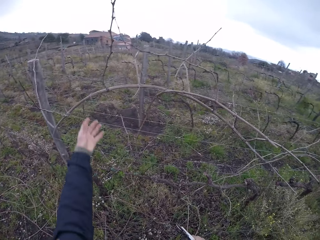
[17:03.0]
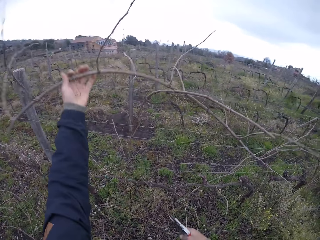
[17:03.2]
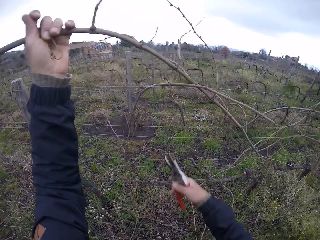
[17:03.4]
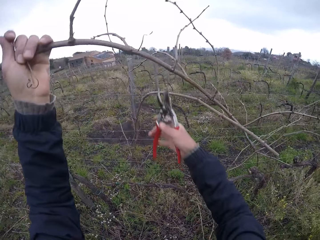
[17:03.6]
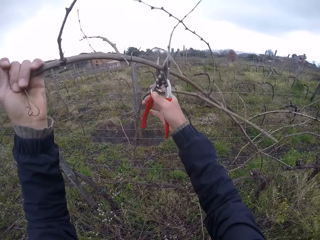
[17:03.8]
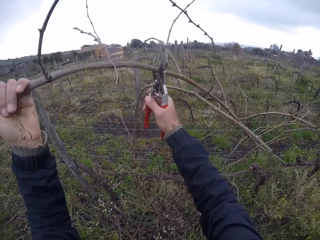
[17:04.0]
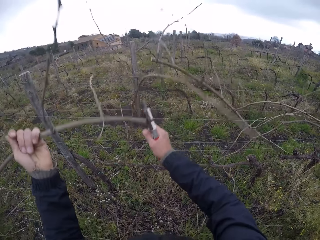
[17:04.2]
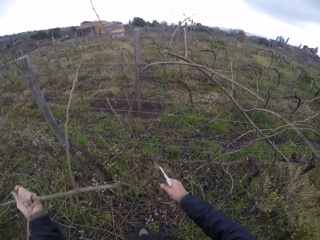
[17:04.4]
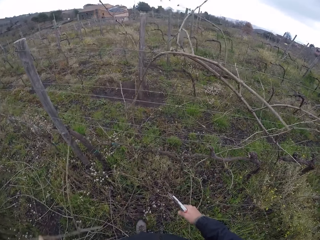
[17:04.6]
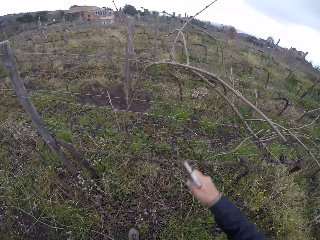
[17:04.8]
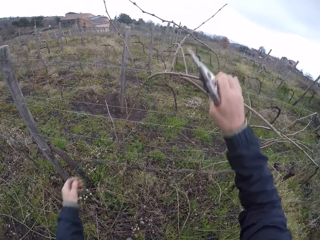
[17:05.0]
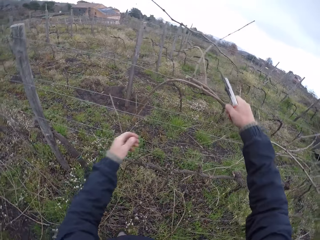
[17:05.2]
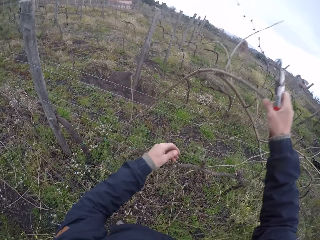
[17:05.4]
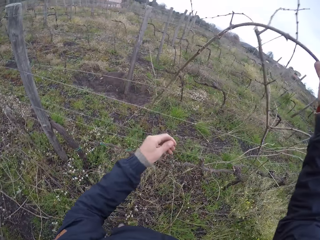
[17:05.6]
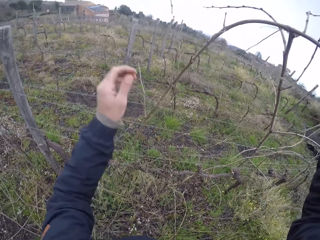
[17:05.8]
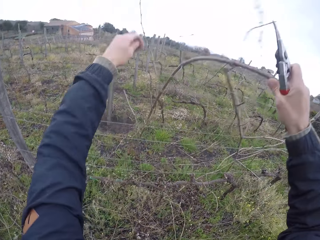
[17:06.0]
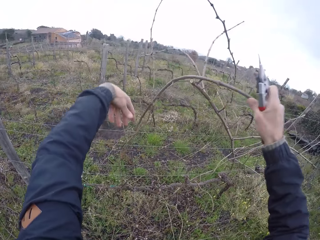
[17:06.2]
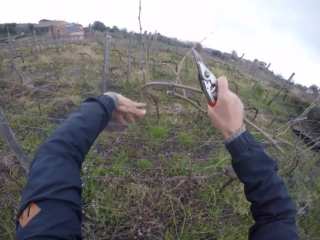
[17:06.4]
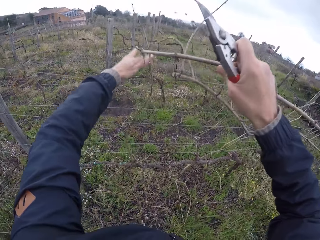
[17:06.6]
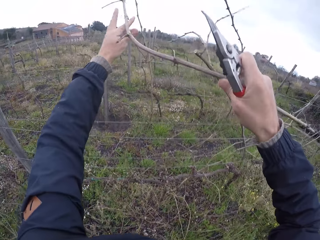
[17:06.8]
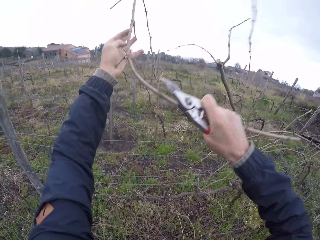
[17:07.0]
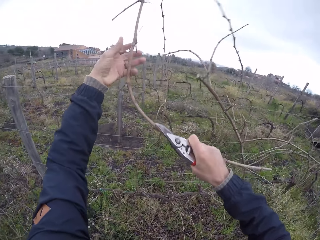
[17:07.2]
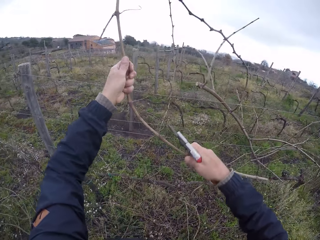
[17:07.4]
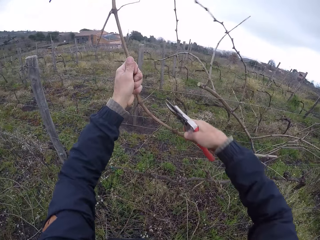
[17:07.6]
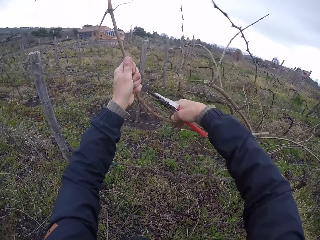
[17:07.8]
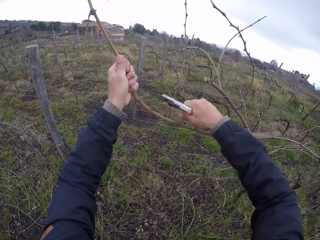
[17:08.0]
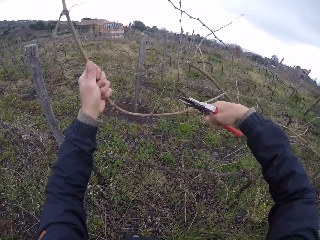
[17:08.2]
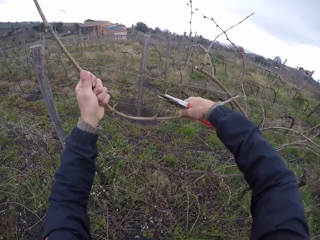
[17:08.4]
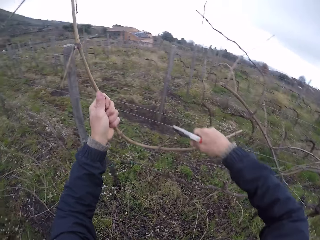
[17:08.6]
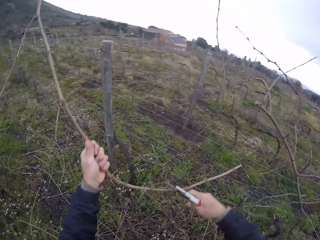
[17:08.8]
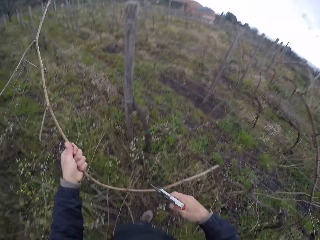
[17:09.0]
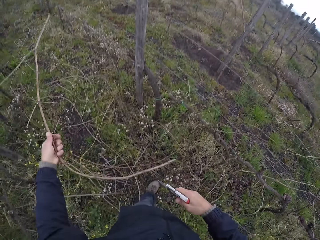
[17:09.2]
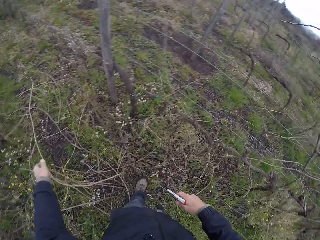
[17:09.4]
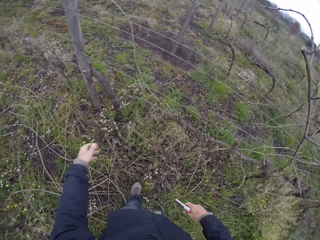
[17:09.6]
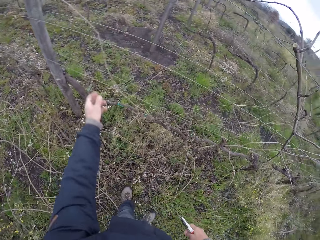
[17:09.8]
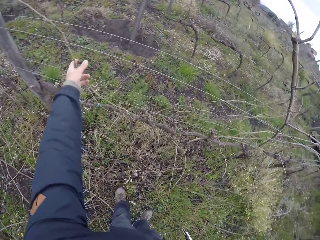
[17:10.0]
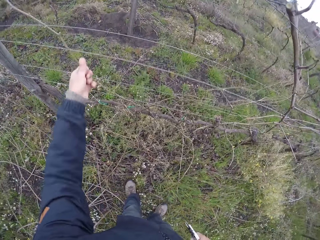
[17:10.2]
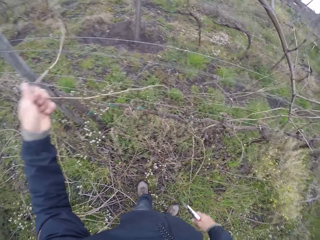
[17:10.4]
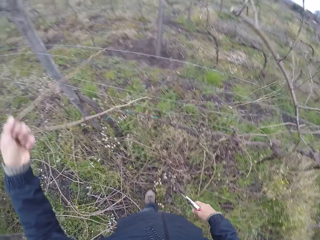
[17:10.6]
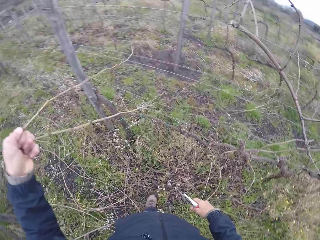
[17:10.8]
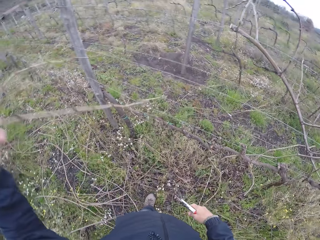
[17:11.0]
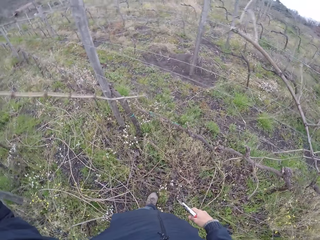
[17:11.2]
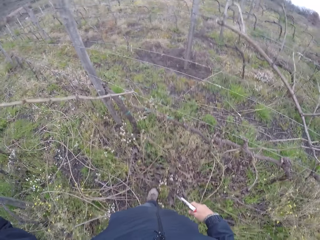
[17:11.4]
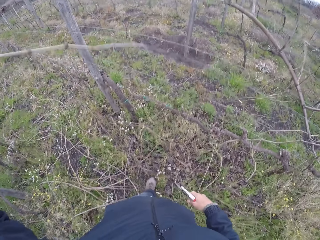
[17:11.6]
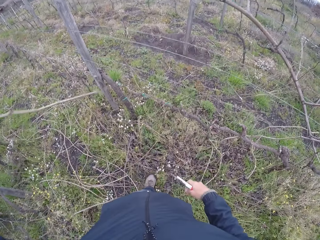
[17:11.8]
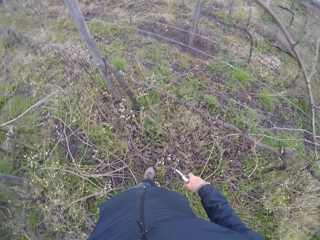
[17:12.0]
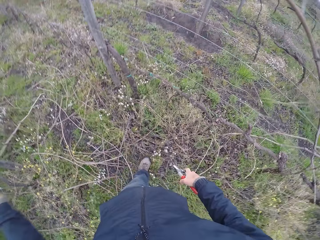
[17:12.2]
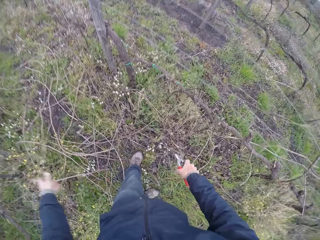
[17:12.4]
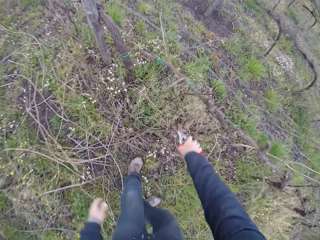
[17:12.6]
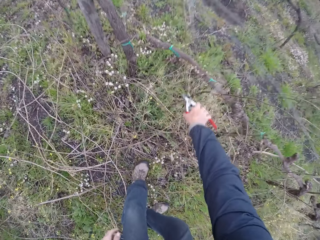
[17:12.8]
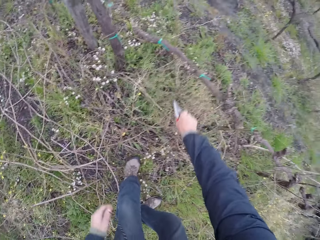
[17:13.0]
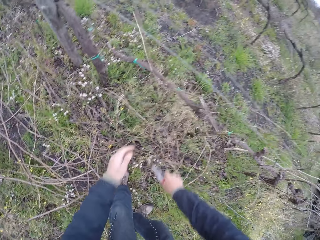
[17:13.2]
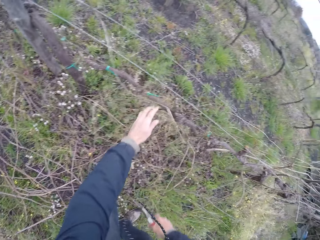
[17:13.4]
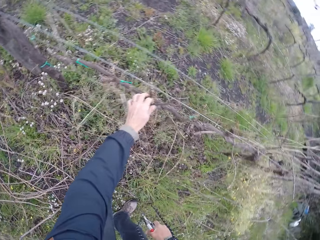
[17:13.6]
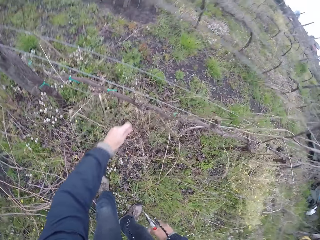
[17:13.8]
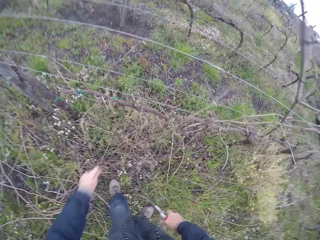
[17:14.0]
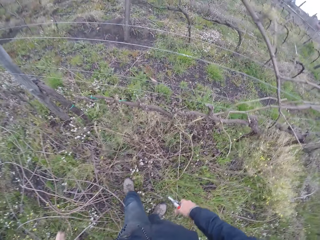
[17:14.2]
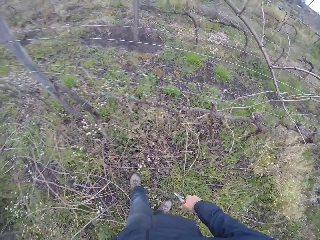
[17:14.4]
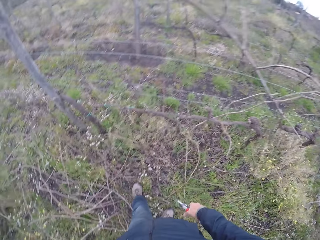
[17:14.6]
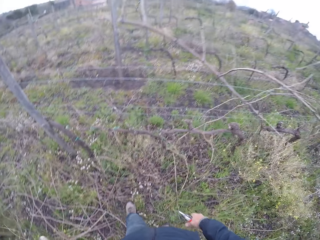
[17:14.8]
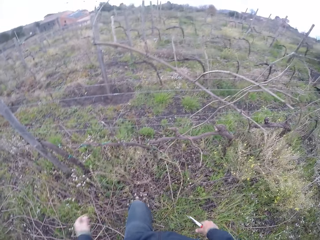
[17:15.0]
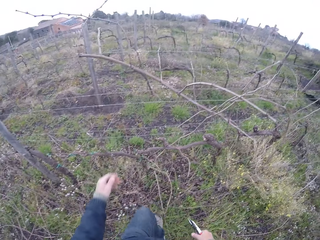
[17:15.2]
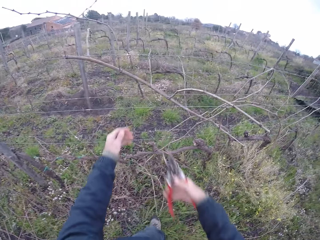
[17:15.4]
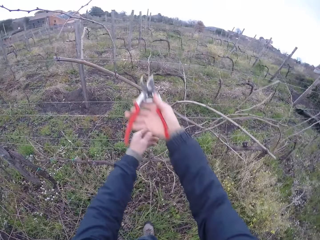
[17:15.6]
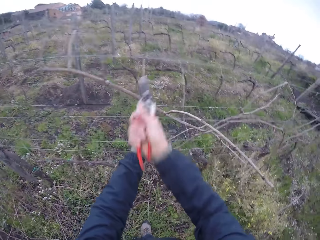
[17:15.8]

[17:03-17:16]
The camera wearer pulls a twig off the wire fence with his left hand. He cuts the twig into two with the secateurs in his right hand. He cuts a twig with the secateurs in his right hand. He drops the twig to the ground with his left hand. He pulls a twig off the wire fence with his right hand. He holds the twig with both hands. He cuts a node on the twig with the secateurs in his right hand. He cuts a node on the twig again. He drops the twig to the ground with his left hand. He pulls a twig off the wire fence with his left hand. He drops the twig to the ground with his left hand. He cuts a twig in the ground with the secateurs in his right hand. He pulls a twig off the wire fence with his left hand.

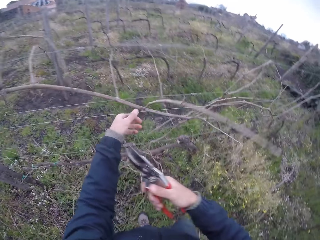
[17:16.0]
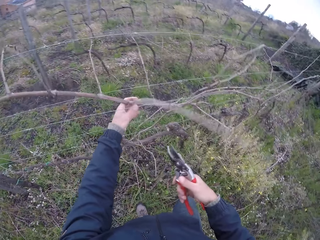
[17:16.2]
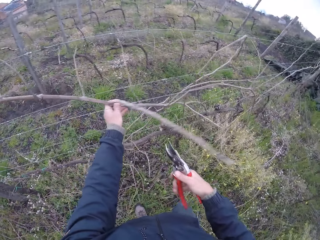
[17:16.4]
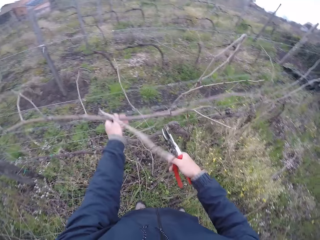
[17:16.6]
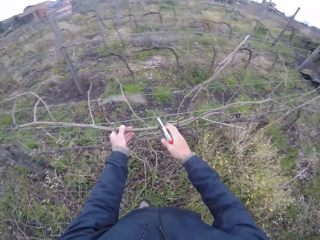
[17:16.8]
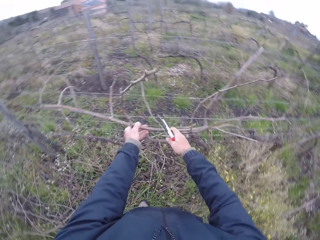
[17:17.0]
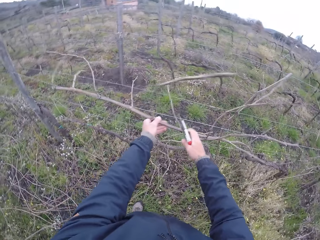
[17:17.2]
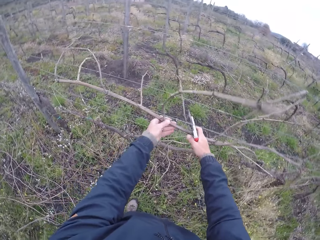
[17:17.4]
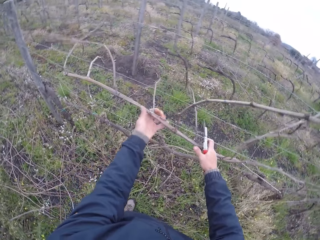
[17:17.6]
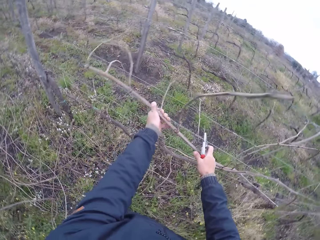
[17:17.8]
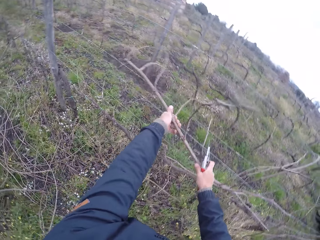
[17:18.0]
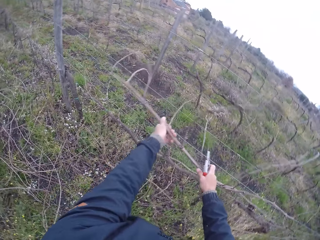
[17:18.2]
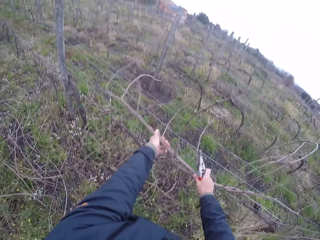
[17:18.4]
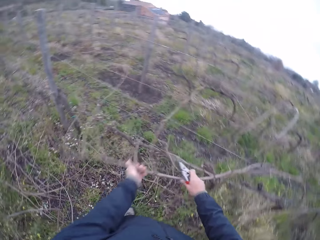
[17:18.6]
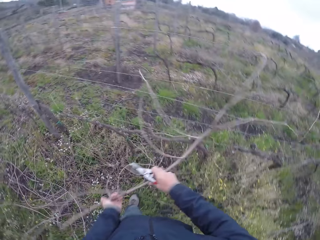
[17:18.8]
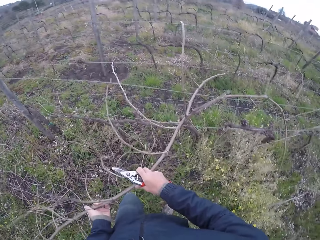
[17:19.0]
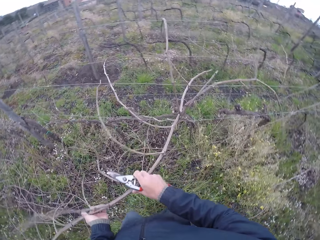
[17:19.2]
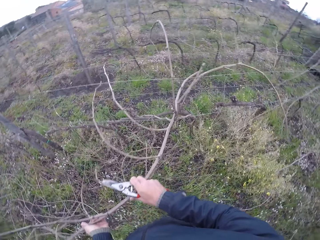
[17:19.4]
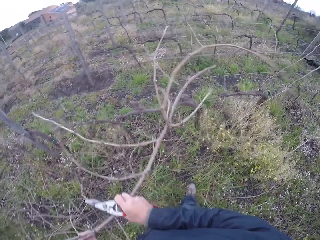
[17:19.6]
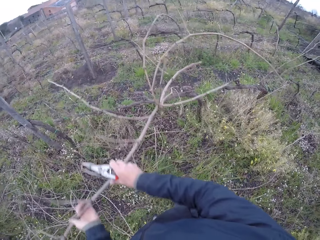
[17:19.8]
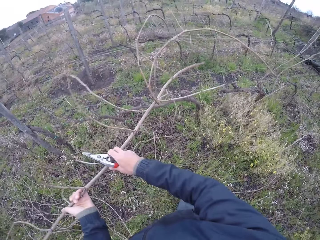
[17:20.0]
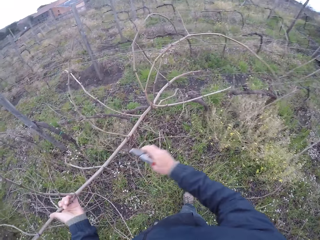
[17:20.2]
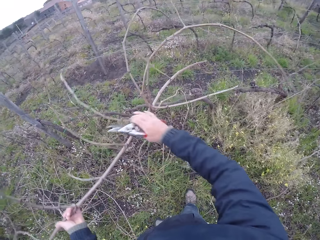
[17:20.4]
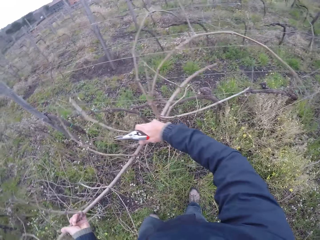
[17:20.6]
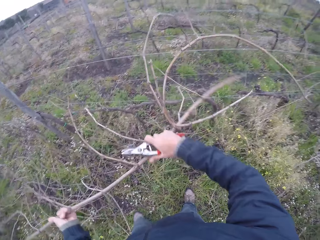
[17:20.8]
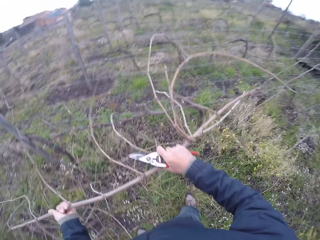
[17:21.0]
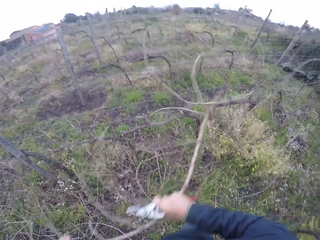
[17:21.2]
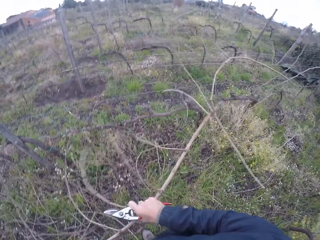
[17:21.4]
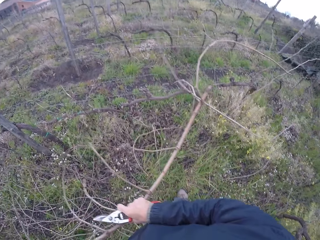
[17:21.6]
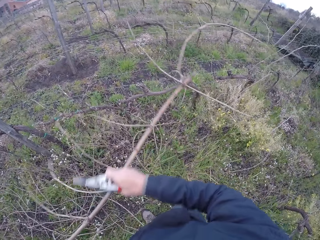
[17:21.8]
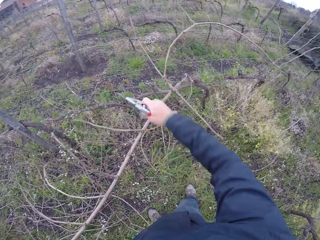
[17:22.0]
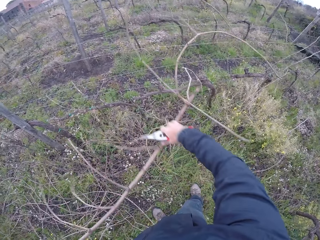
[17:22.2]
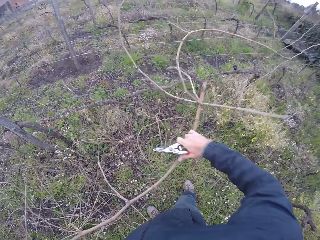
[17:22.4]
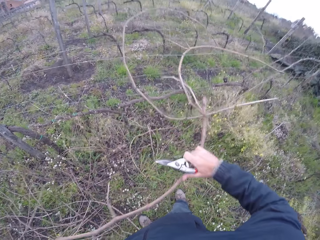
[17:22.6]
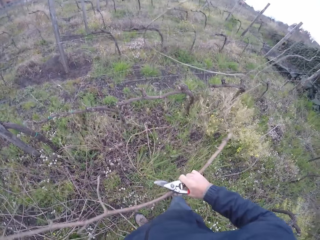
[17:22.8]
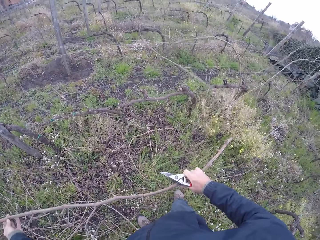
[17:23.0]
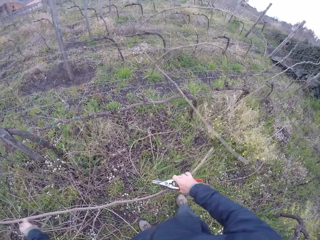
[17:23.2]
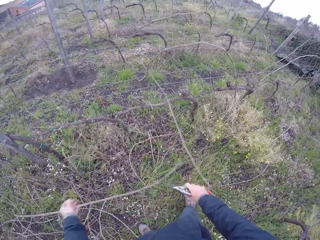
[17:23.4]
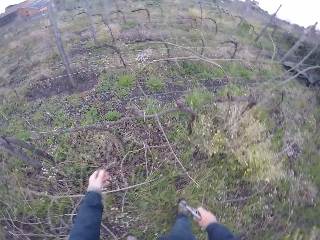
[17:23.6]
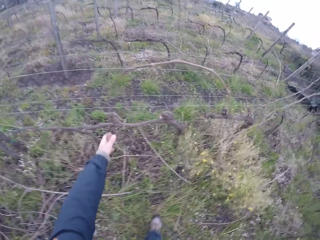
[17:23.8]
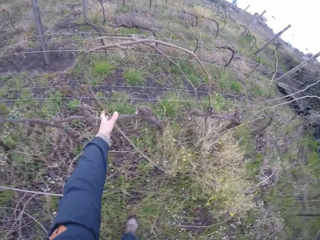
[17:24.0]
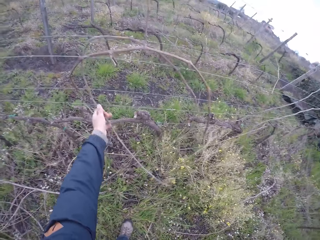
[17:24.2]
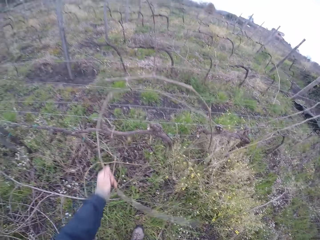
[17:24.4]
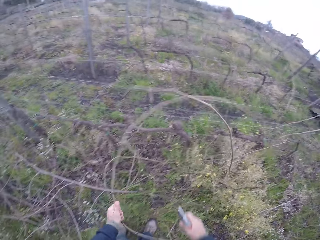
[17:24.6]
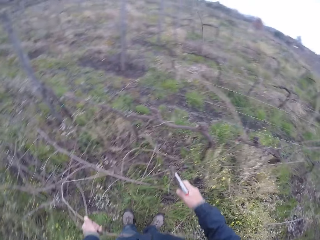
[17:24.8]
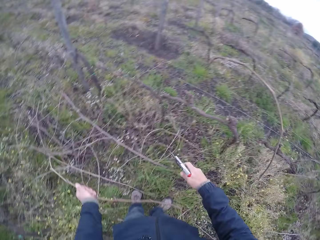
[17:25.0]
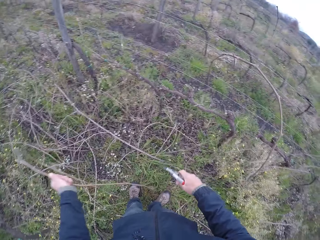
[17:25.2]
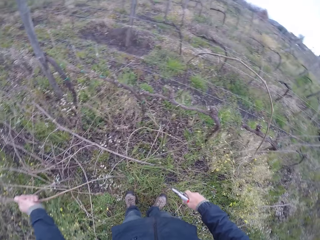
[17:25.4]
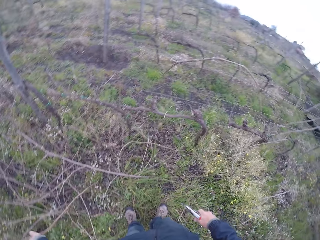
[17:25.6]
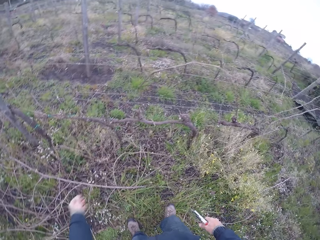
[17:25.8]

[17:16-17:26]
The camera wearer cuts a branch of a twig with the secateurs in his right hand. He holds a twig on a wire fence with his left hand. He pulls the twig off the wire fence with both hands. He drops the twig with both hands to the ground. He pulls a twig off the wire fence with his left hand.
